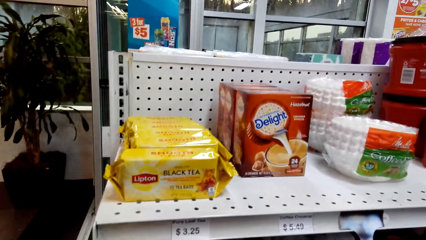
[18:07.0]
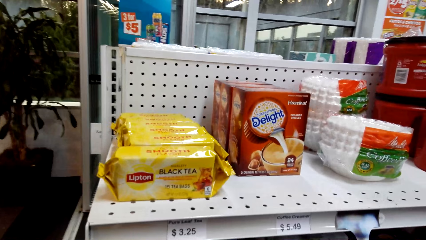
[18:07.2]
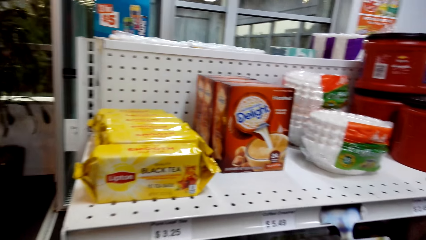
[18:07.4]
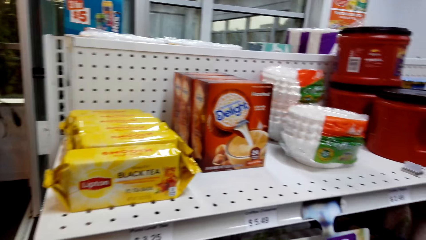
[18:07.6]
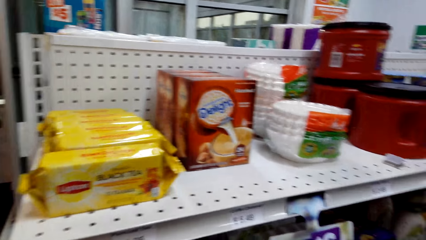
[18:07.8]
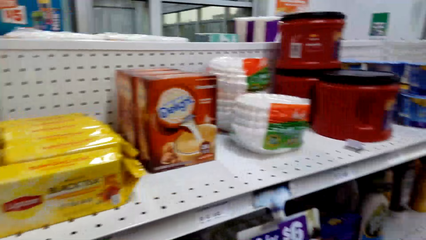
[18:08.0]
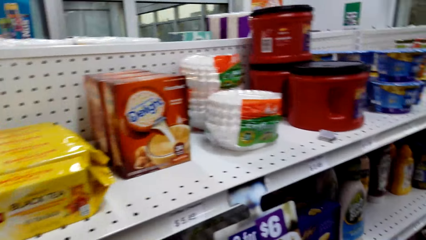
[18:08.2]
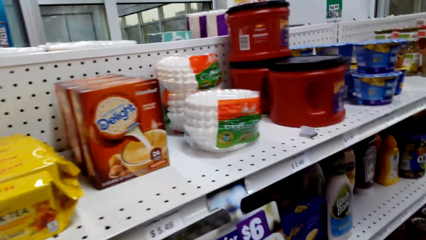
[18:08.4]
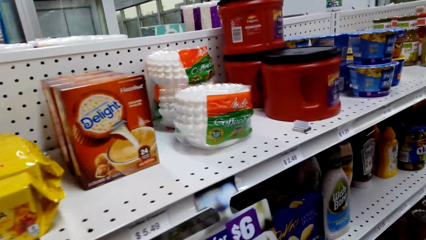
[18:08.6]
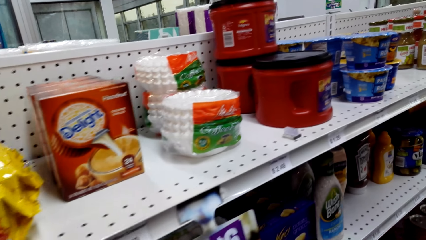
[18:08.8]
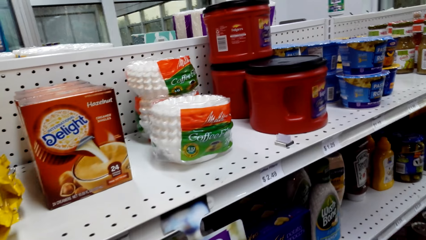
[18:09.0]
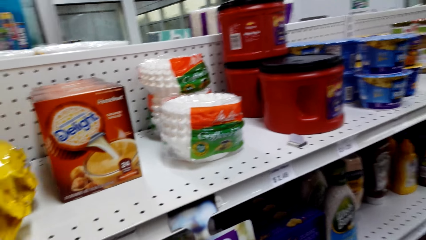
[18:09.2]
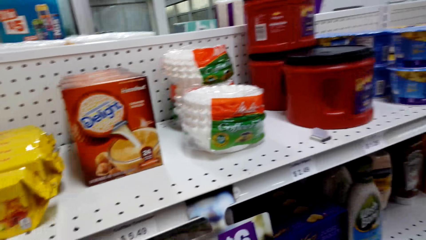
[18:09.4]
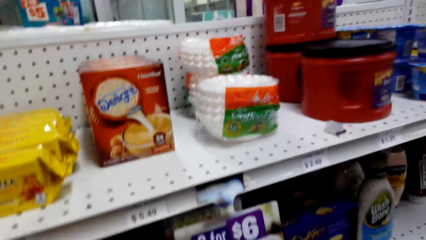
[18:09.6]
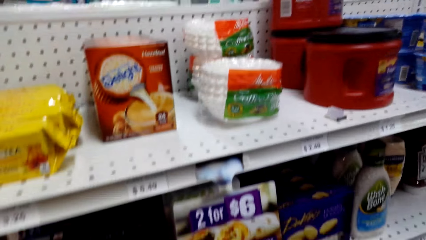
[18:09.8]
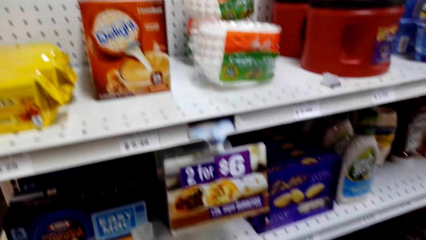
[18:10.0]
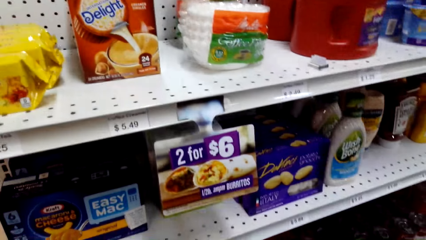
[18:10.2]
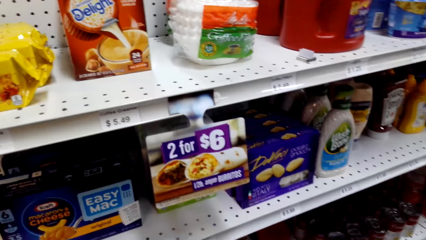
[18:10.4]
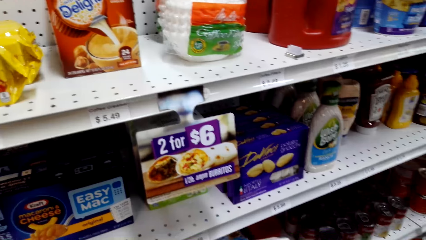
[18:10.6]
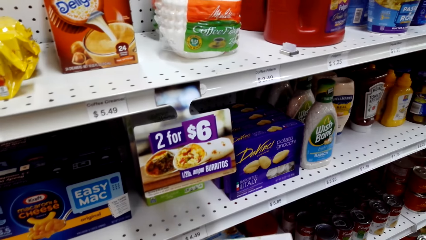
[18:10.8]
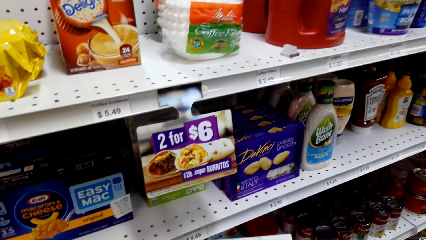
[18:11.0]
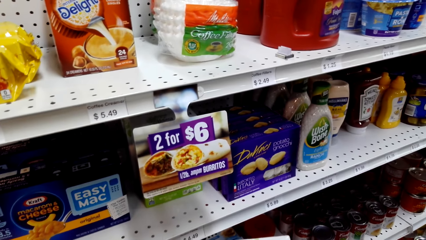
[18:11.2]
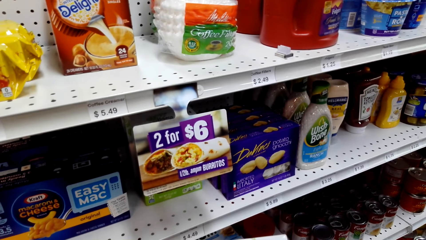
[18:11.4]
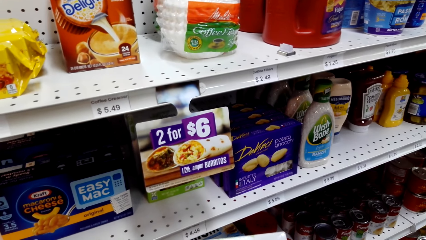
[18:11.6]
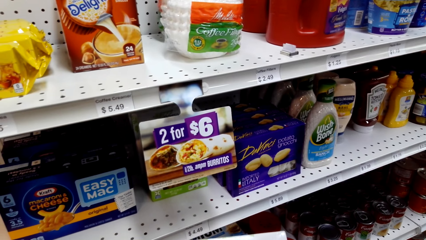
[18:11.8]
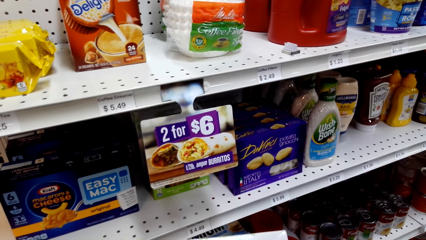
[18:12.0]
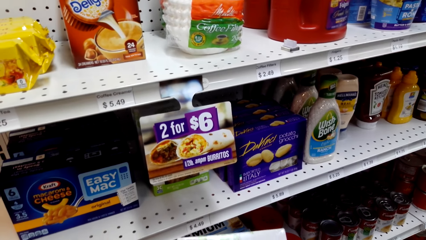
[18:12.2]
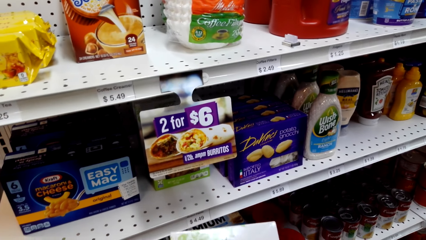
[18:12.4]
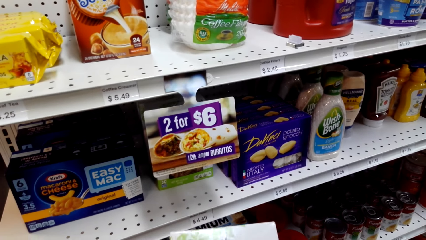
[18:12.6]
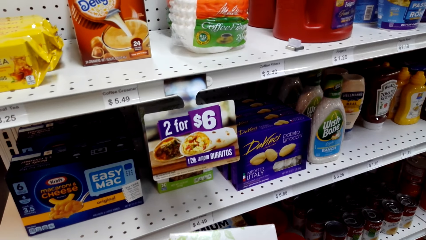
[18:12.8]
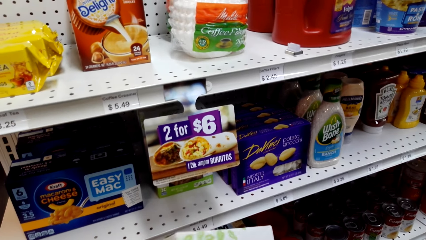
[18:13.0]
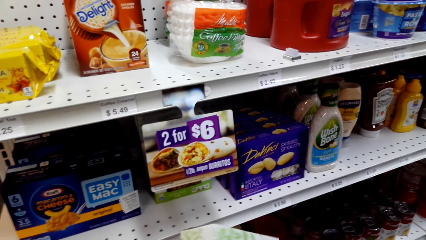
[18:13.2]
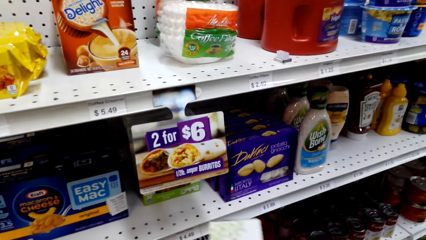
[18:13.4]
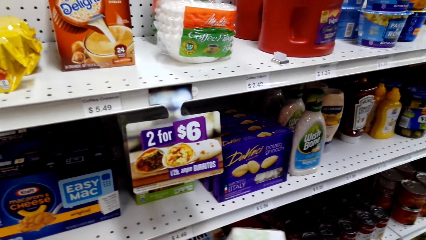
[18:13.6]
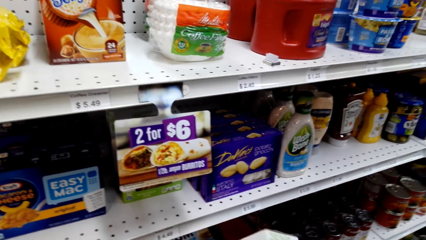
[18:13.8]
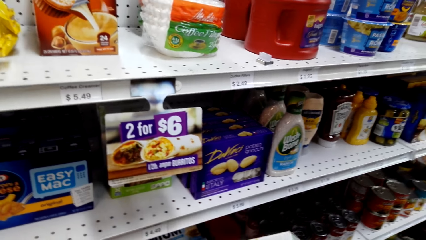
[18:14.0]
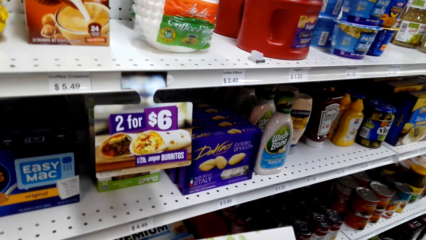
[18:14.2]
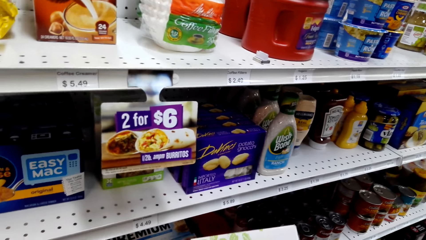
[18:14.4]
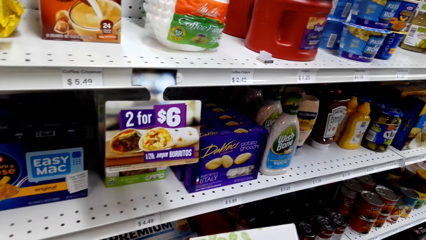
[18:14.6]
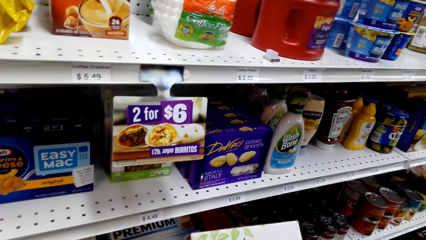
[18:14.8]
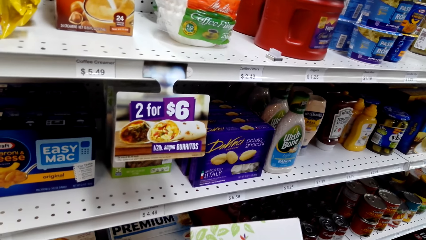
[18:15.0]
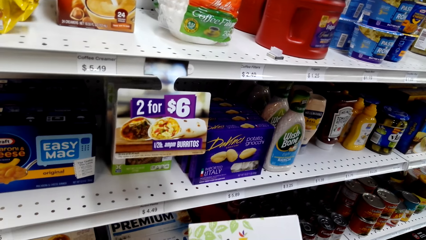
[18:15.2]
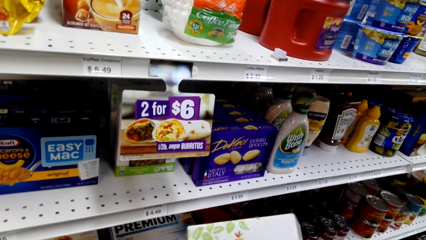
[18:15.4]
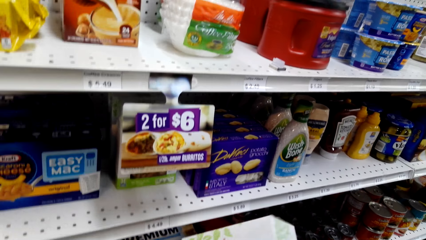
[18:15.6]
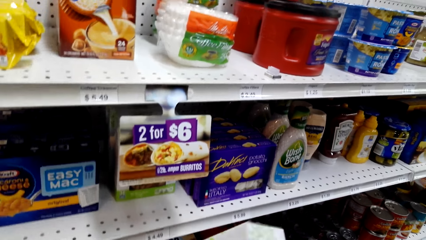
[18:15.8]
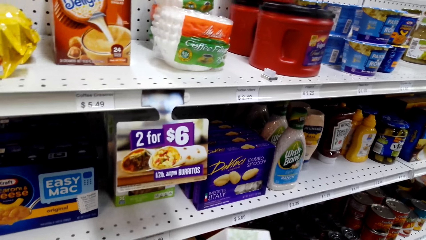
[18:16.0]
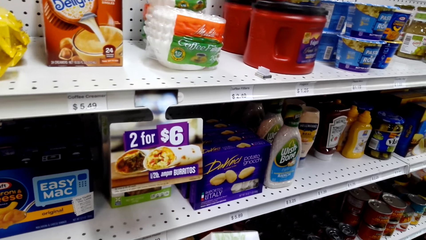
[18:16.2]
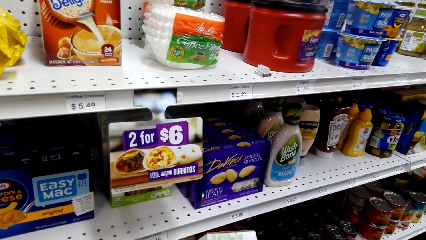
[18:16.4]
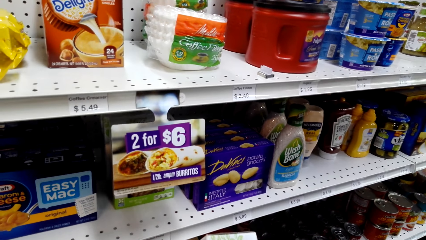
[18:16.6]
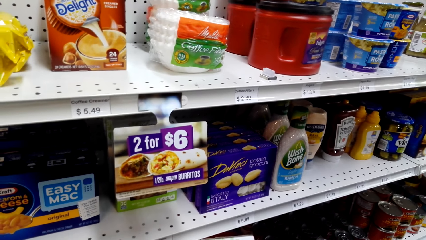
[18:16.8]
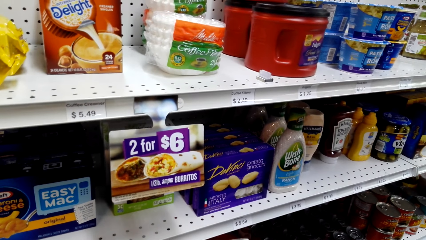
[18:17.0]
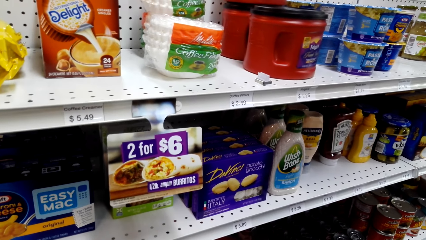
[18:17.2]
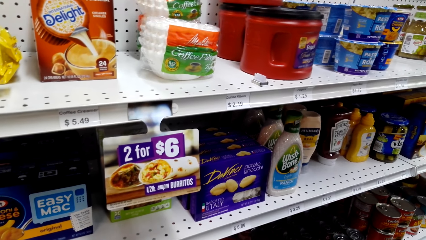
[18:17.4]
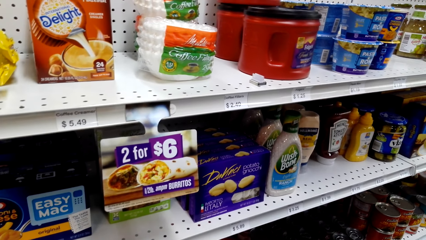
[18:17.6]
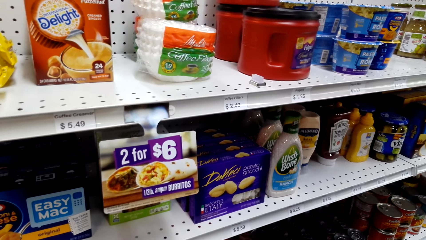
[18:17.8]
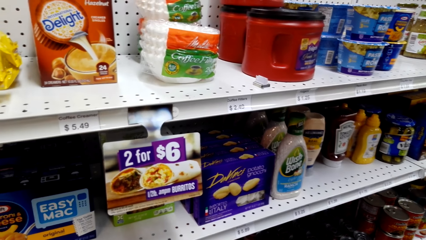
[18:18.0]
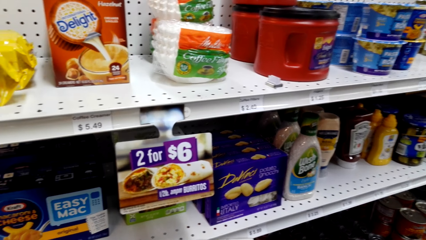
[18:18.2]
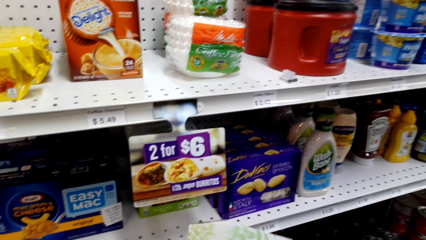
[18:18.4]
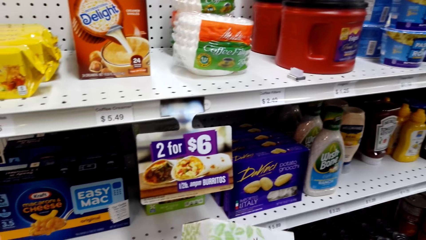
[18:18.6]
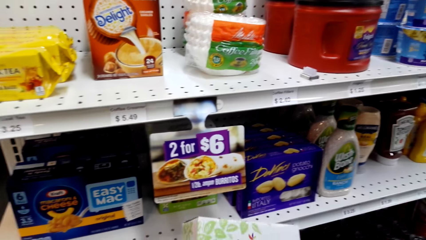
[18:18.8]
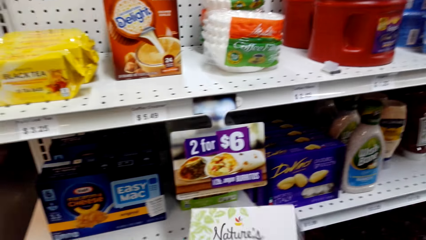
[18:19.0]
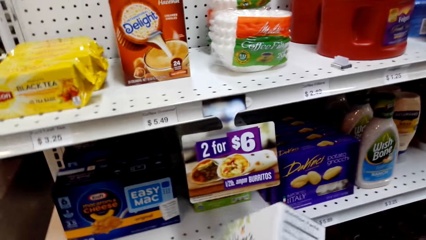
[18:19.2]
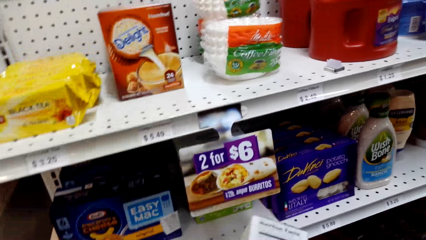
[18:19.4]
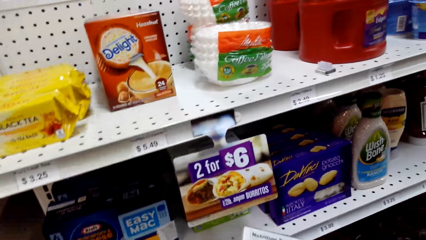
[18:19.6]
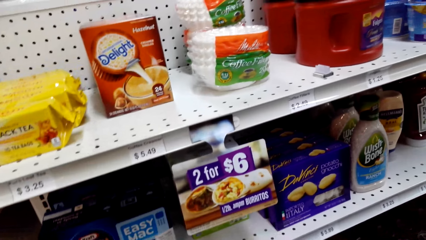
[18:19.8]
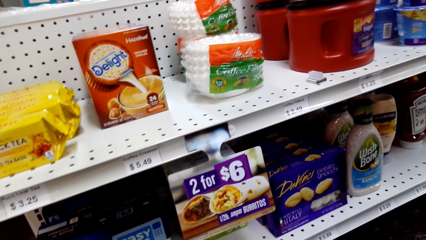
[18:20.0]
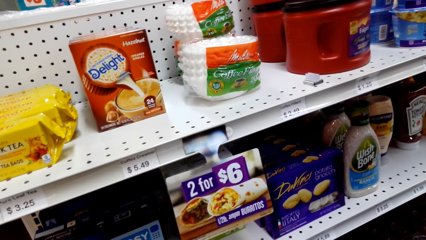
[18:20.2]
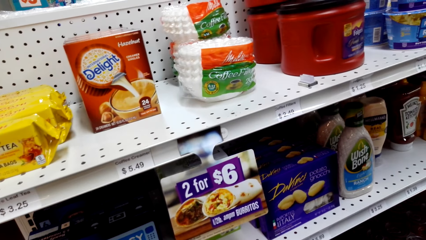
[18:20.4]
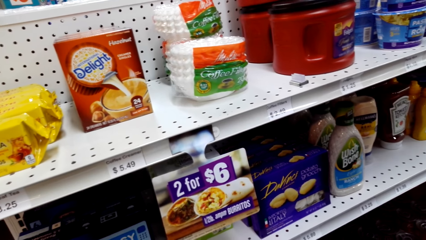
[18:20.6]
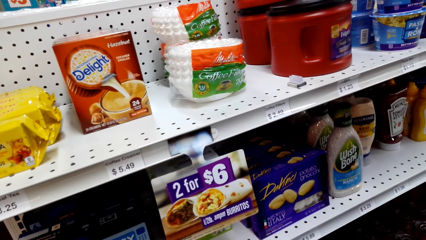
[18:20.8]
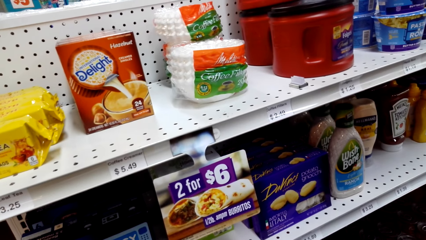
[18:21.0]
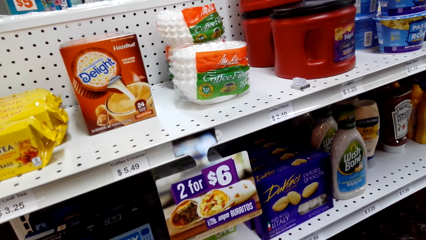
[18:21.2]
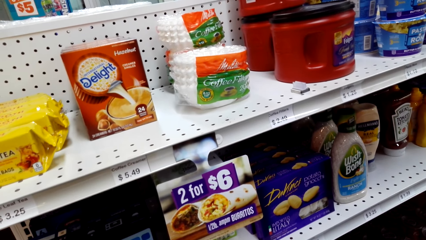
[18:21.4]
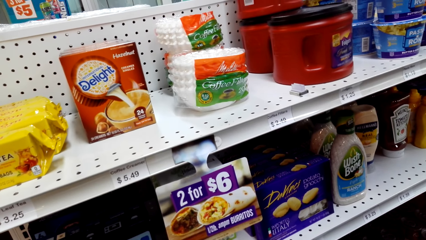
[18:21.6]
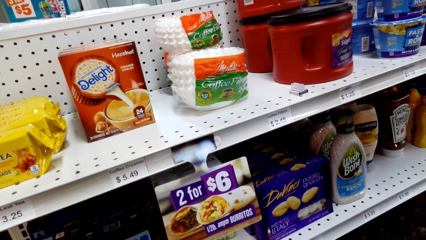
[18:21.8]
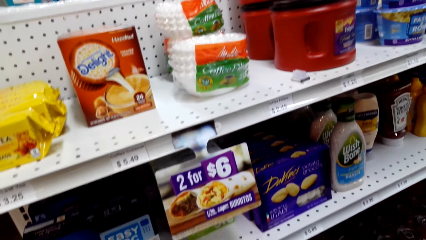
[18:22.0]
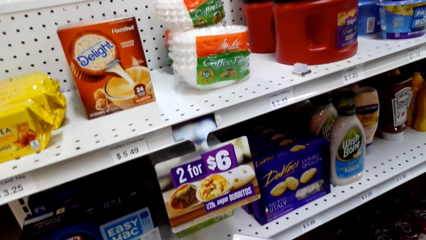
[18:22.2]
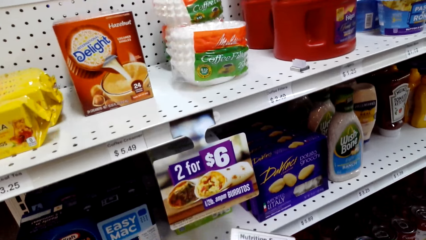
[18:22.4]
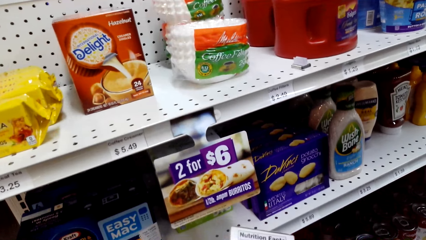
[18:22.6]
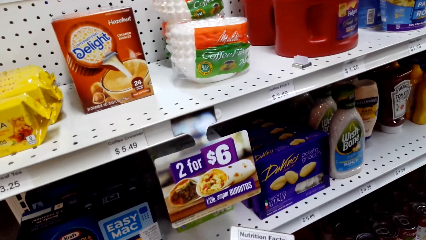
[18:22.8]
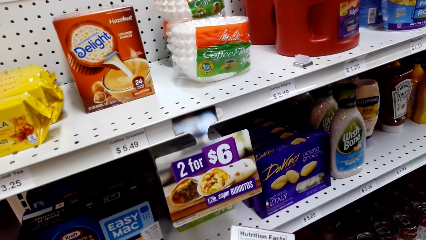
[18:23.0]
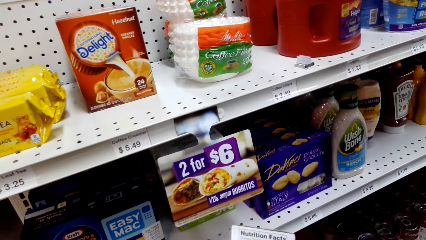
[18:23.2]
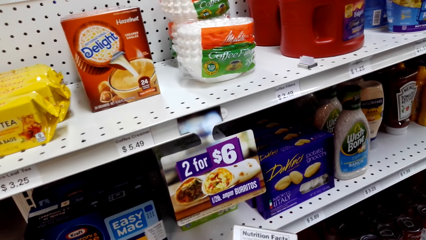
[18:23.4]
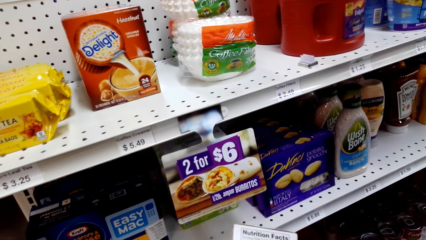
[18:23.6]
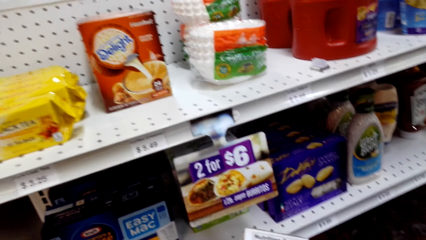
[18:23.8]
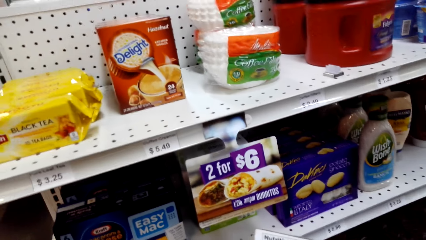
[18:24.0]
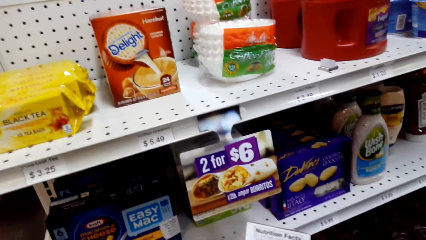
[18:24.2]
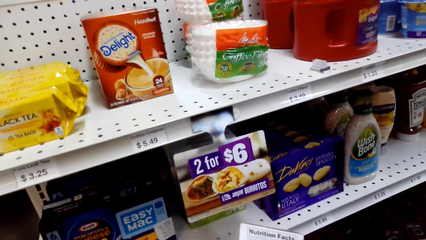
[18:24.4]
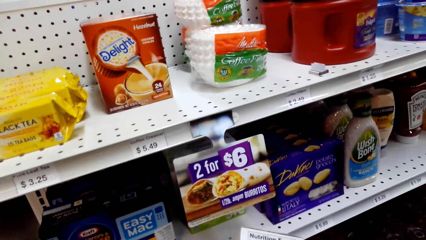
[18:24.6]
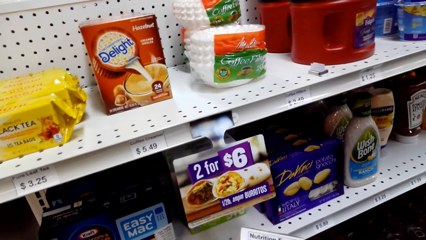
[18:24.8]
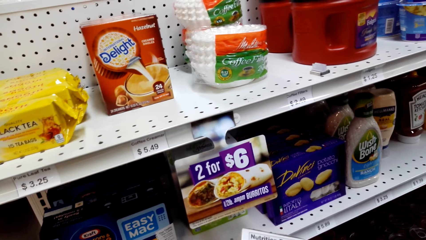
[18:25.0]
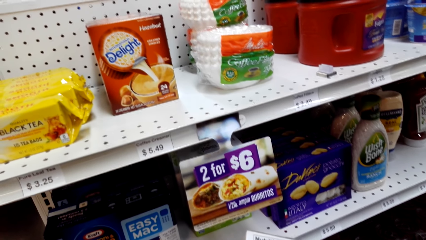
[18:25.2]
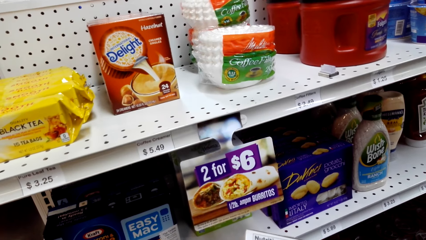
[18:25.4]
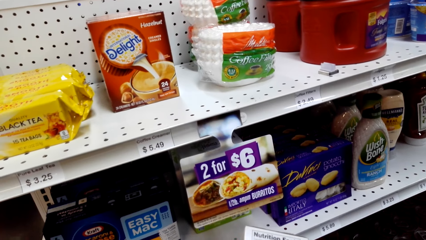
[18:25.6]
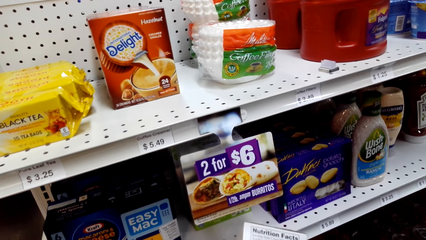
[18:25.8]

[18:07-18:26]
The camera wearer walks around the supermarket. They hold another packet of snack. They turn the packet. They read the packet. They read the packet again. They turn the packet. They read the packet.
